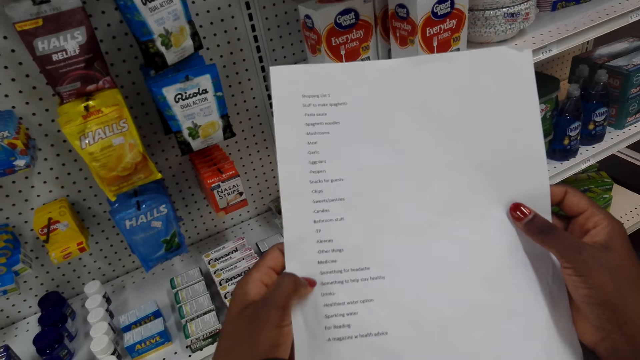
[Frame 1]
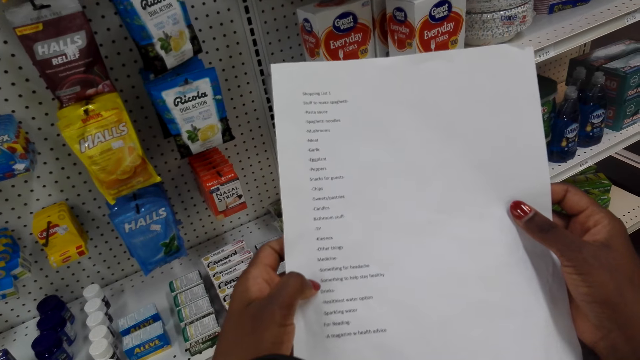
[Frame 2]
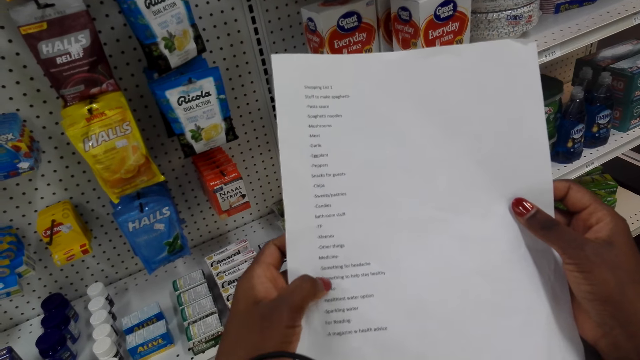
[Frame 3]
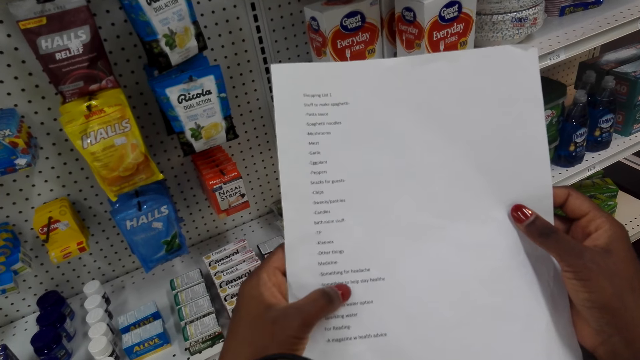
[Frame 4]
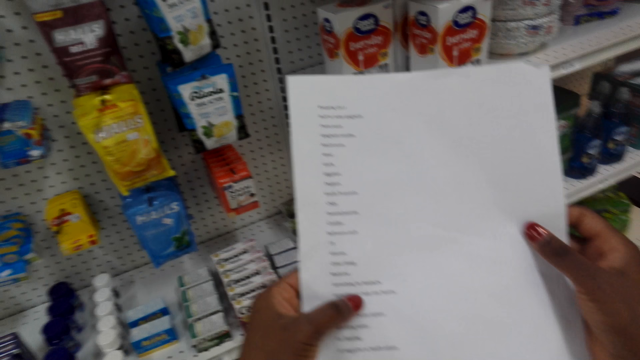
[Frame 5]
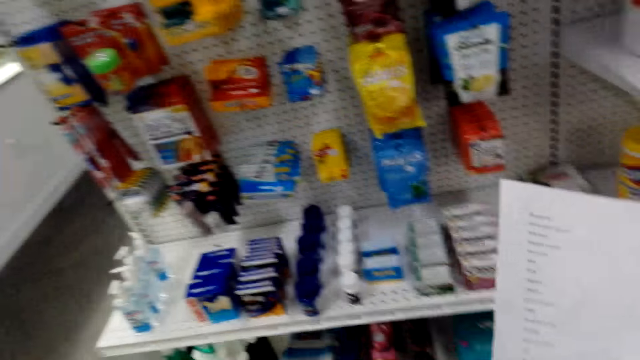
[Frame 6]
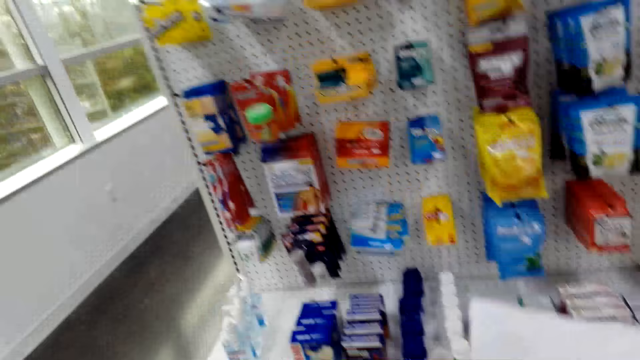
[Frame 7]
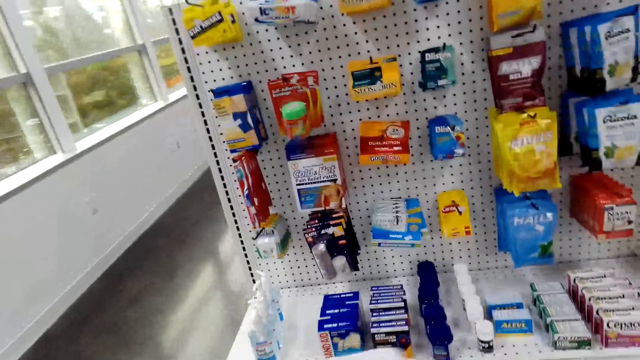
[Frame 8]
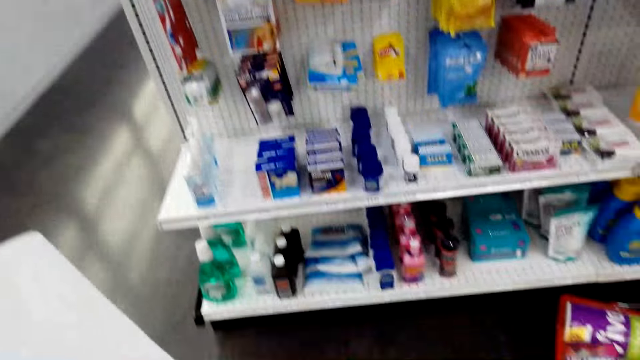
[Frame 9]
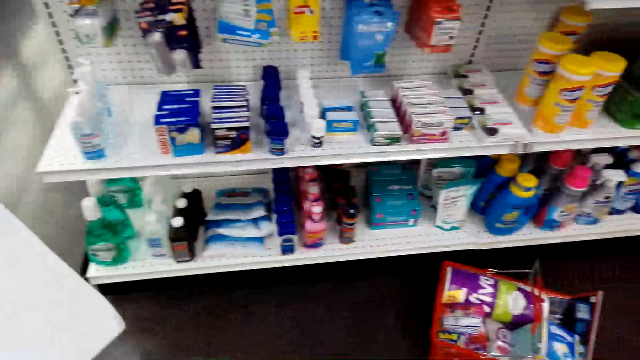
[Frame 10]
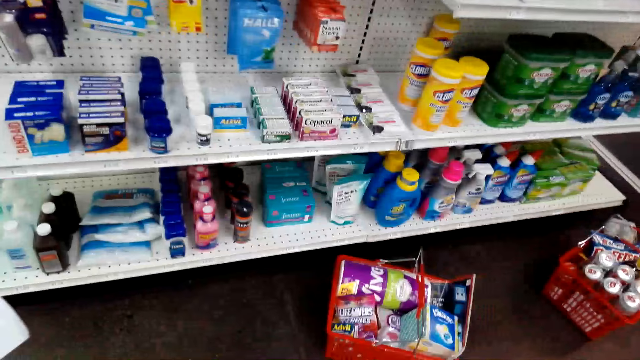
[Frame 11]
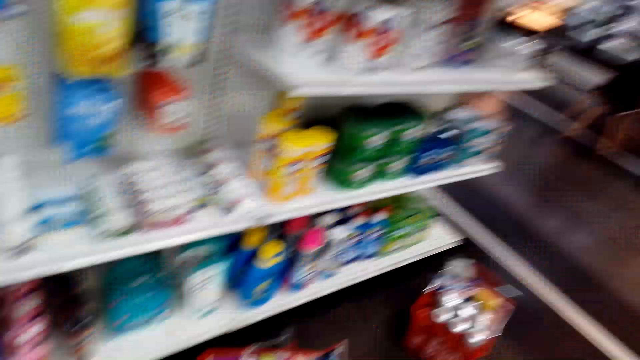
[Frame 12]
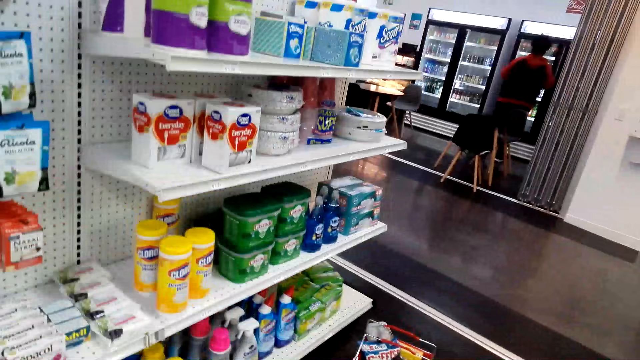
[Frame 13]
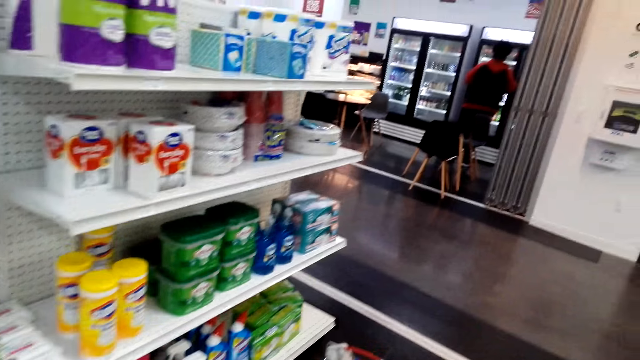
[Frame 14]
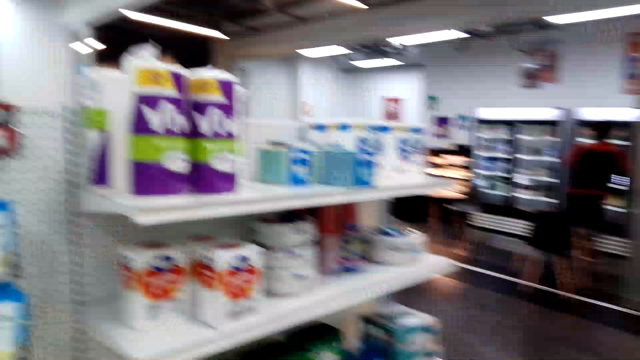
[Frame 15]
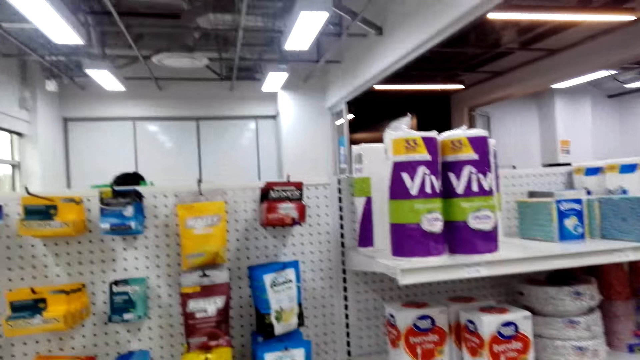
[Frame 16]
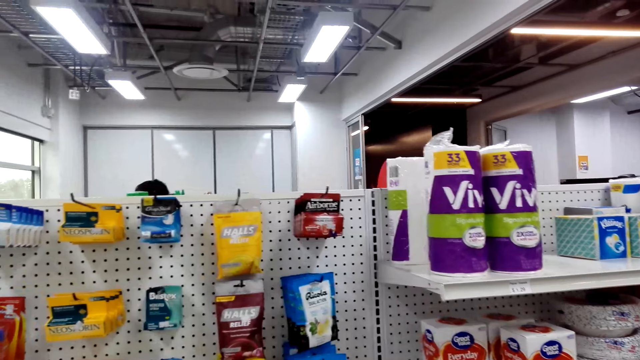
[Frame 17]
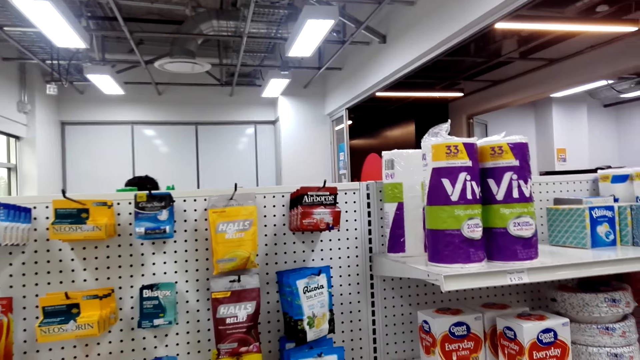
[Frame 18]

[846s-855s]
The camera wearer moves a finger on the paper. They look around. They look at the items on the shelf.

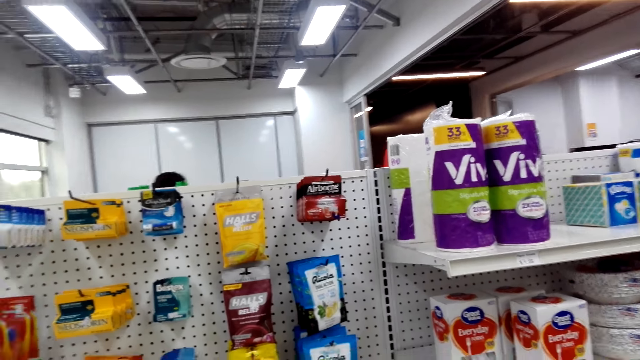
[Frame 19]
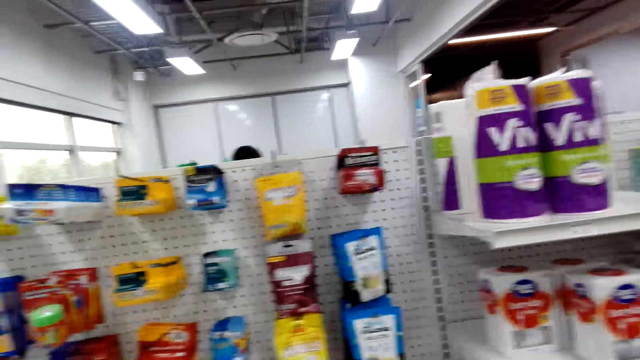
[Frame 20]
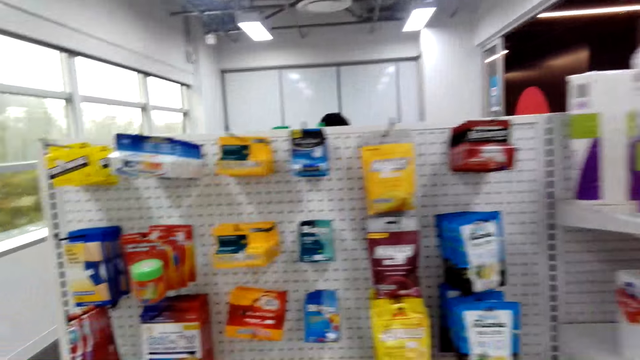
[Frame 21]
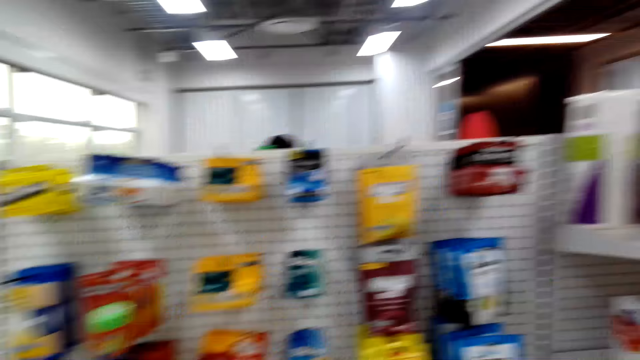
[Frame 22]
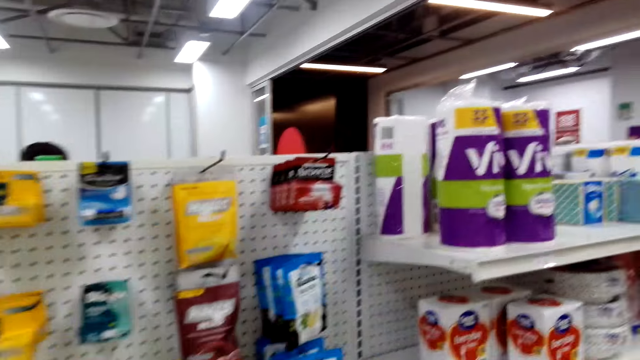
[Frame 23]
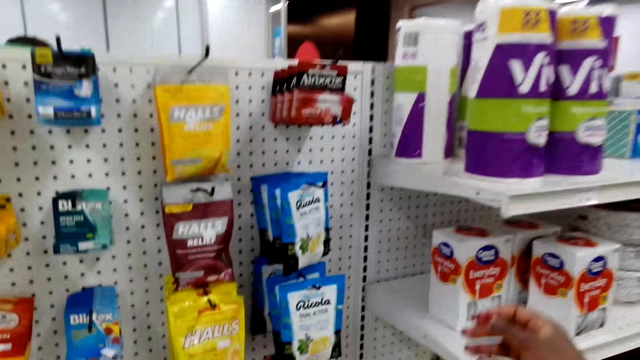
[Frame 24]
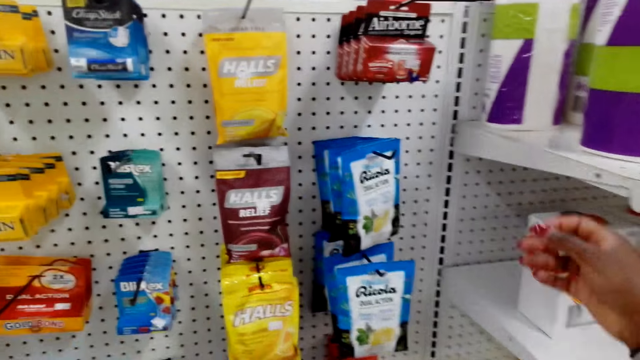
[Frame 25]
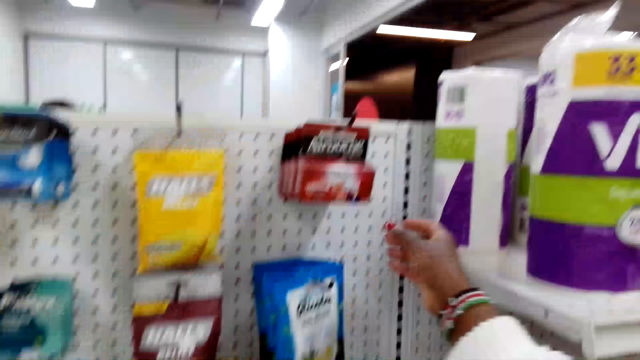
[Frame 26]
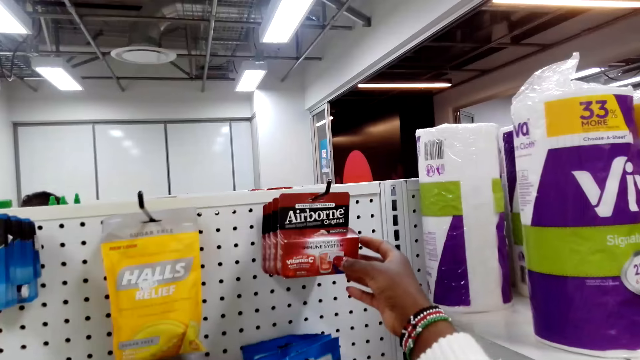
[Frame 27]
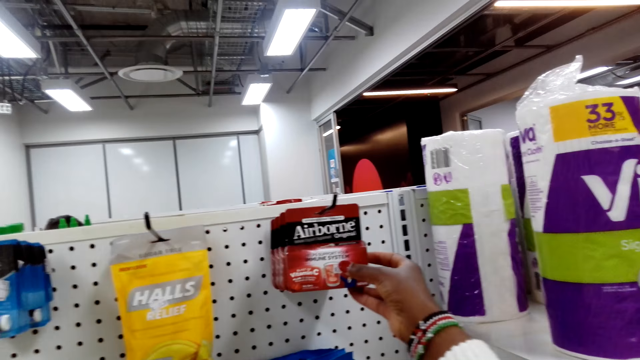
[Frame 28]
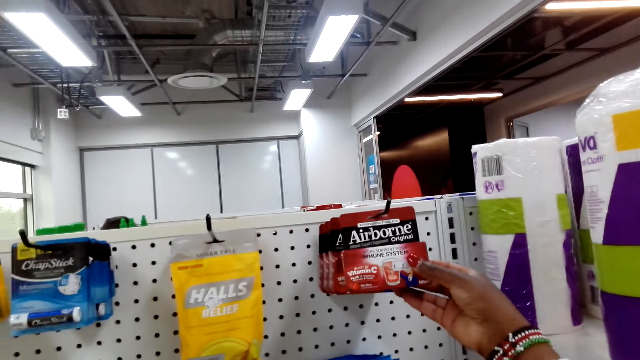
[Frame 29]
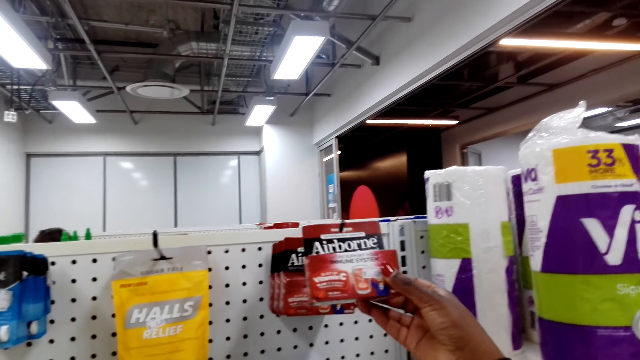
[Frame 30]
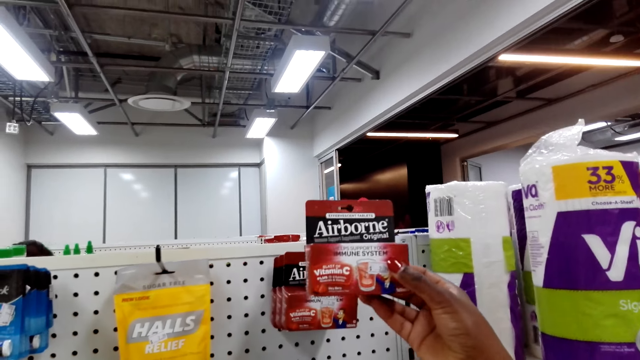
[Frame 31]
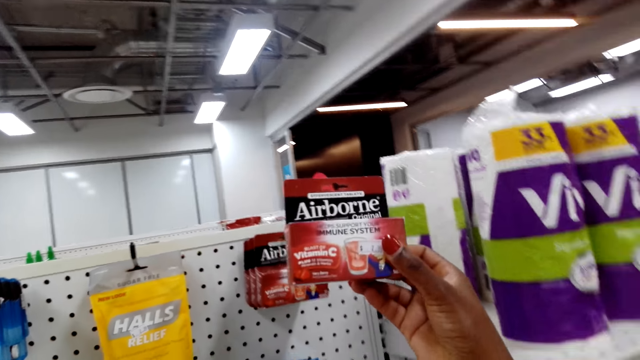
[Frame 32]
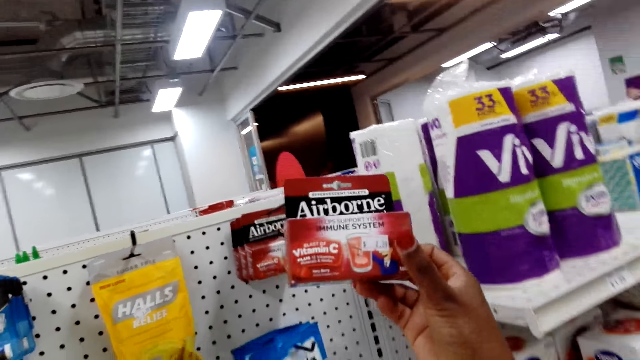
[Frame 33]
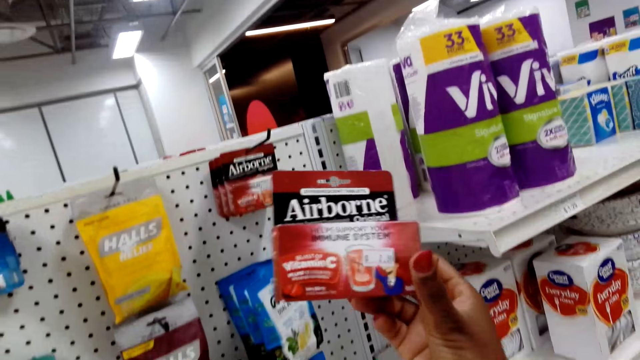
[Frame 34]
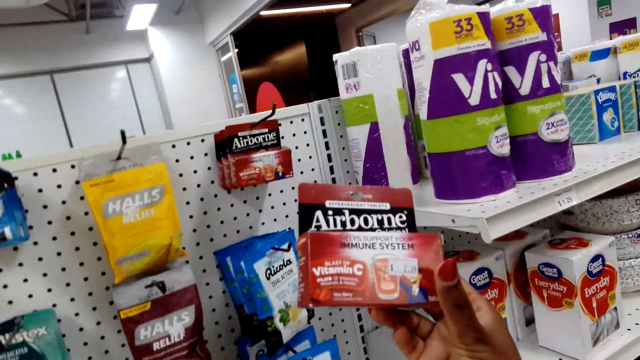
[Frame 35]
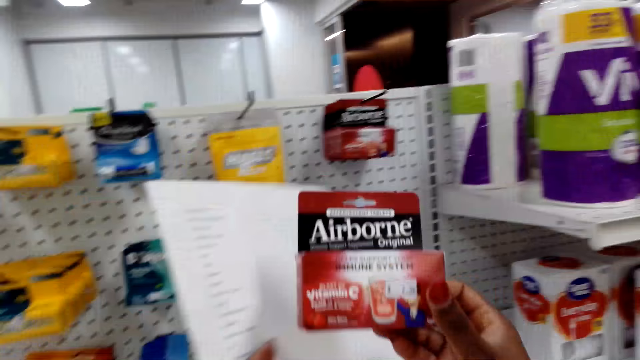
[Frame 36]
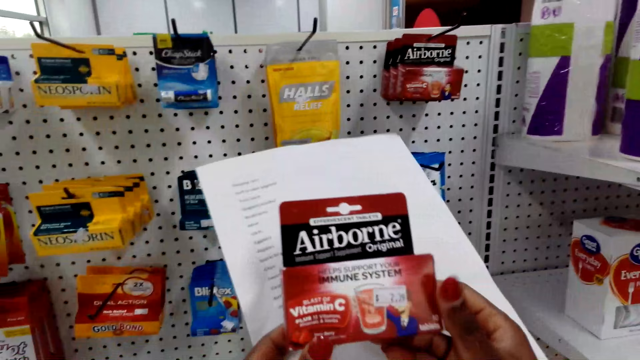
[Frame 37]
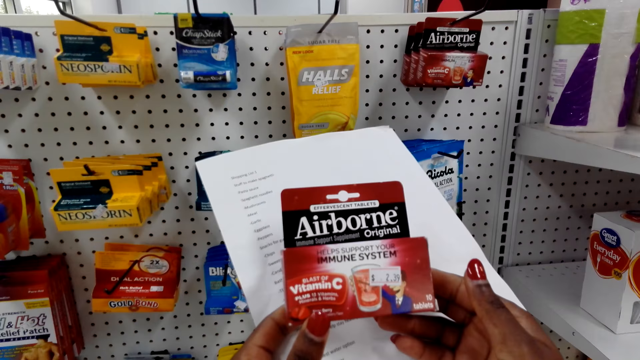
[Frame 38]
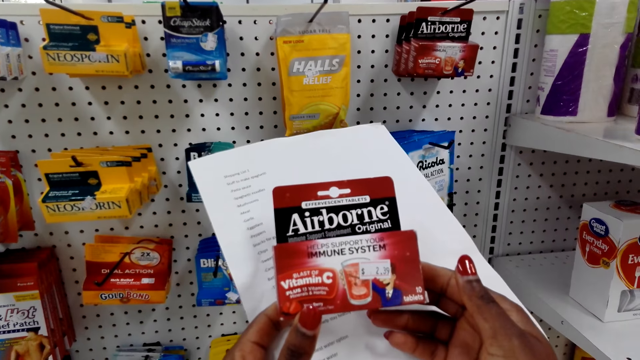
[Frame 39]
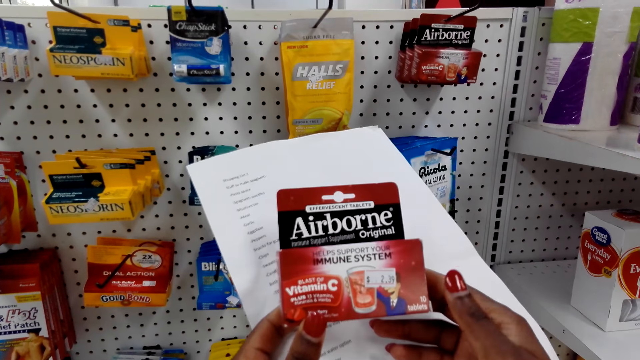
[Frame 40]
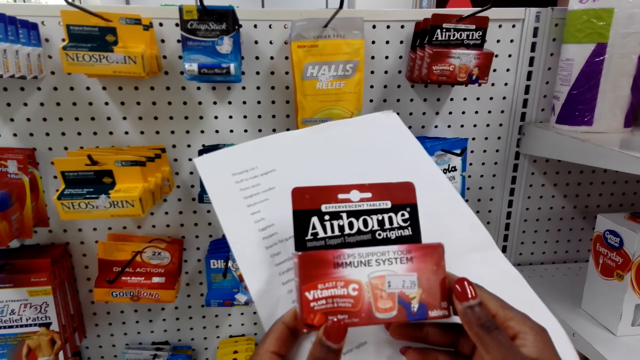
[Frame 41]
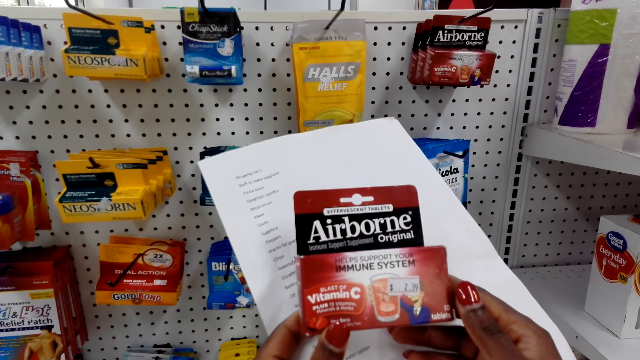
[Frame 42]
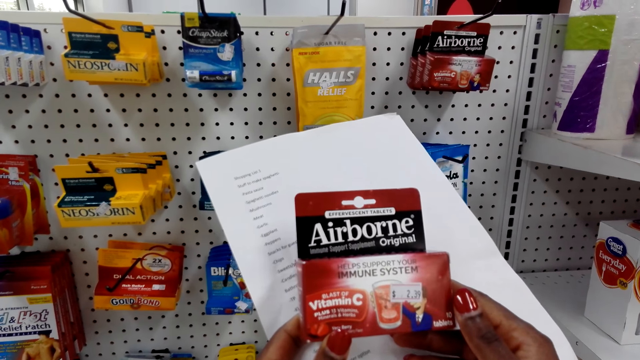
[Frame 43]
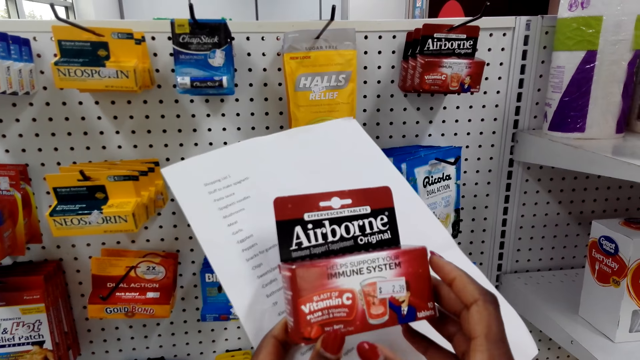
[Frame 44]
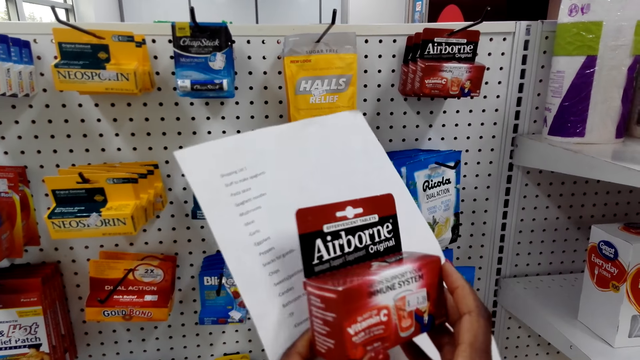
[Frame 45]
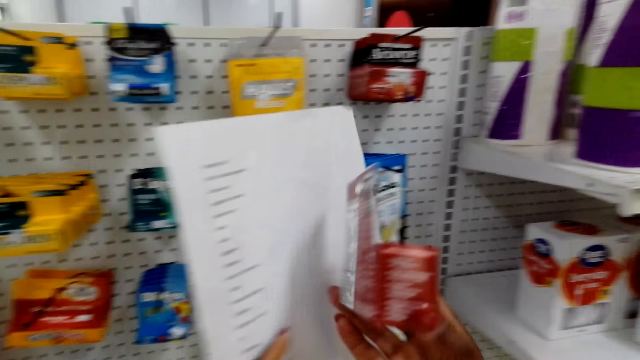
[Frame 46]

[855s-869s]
A lady moves around. The camera wearer picks the Airborne box. They hold the Airborne box with both hands. They look at the Airborne box.
